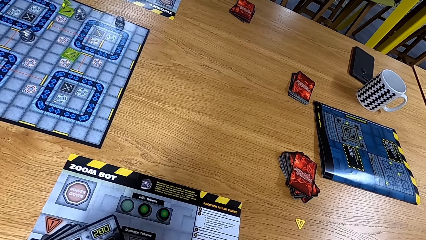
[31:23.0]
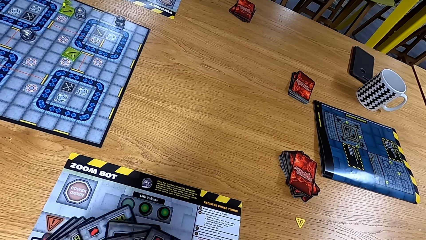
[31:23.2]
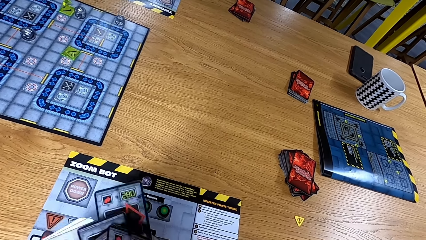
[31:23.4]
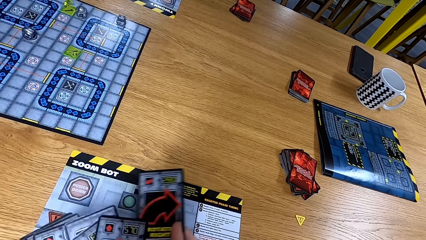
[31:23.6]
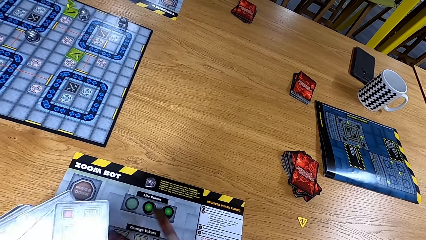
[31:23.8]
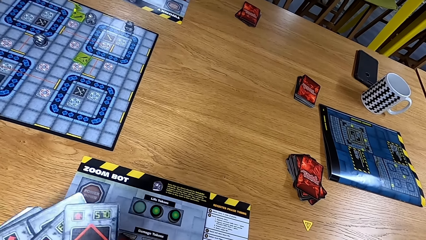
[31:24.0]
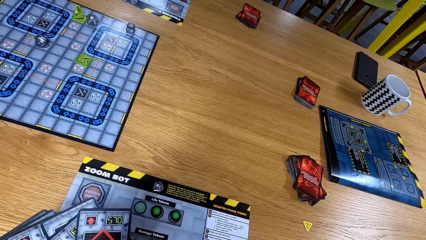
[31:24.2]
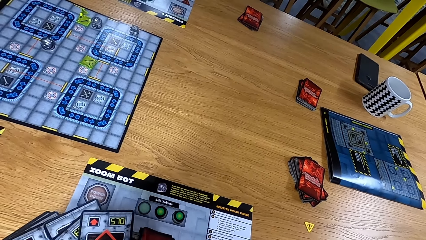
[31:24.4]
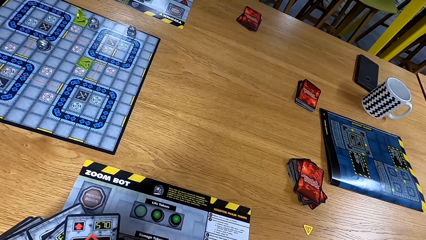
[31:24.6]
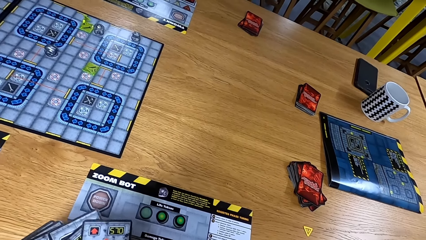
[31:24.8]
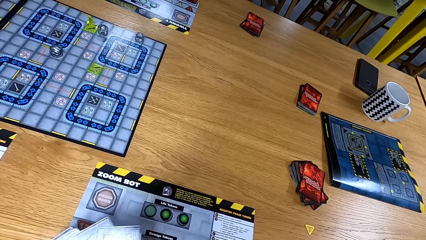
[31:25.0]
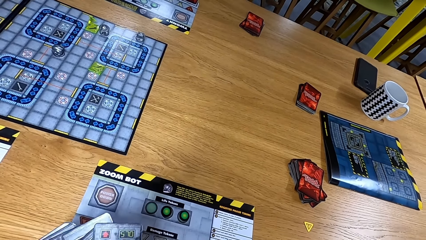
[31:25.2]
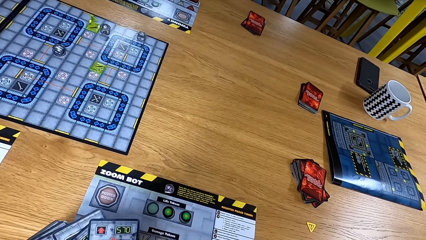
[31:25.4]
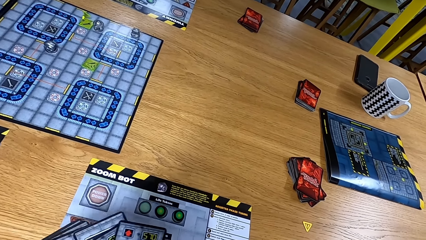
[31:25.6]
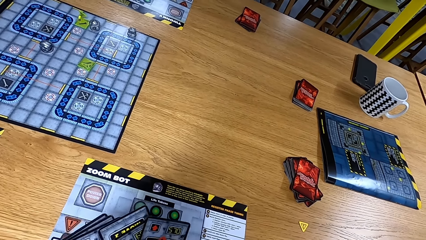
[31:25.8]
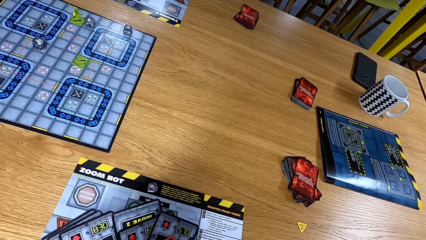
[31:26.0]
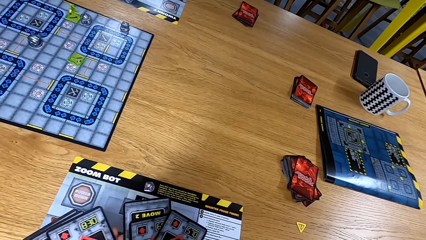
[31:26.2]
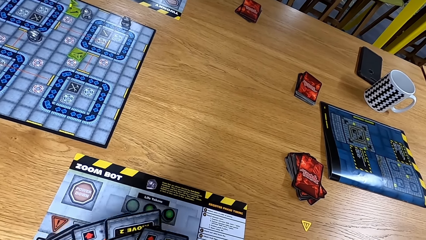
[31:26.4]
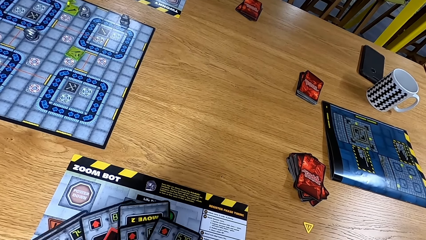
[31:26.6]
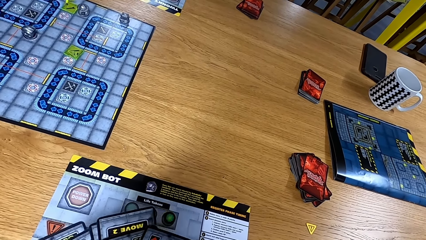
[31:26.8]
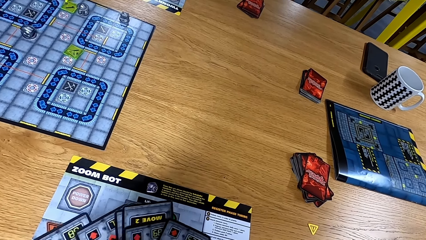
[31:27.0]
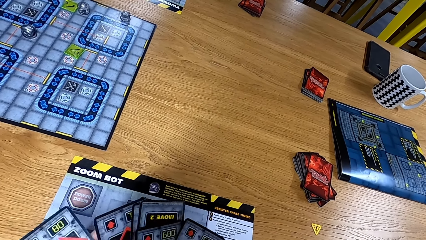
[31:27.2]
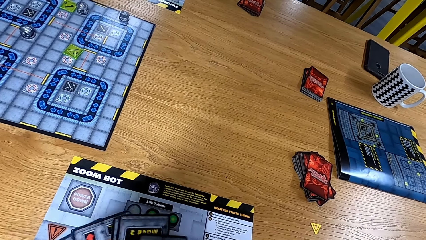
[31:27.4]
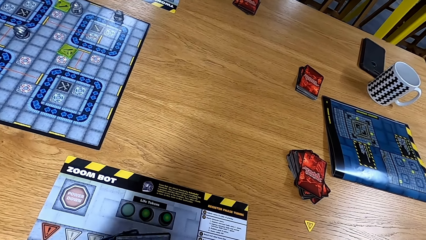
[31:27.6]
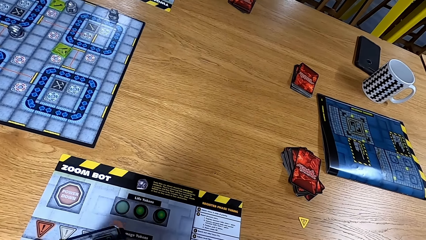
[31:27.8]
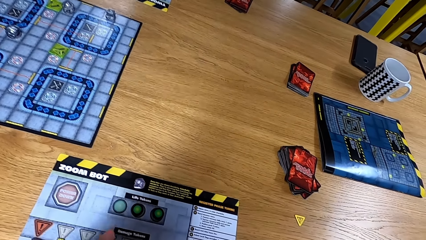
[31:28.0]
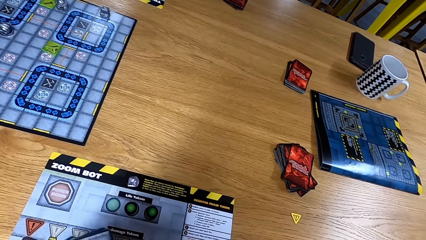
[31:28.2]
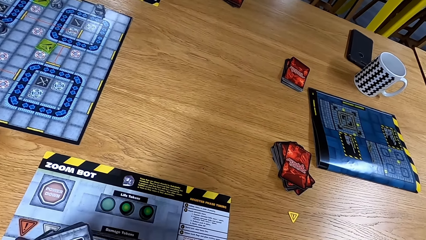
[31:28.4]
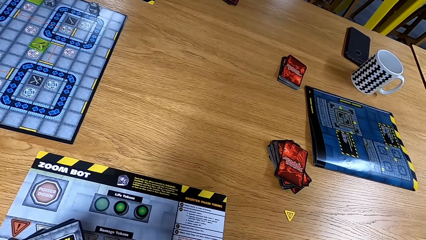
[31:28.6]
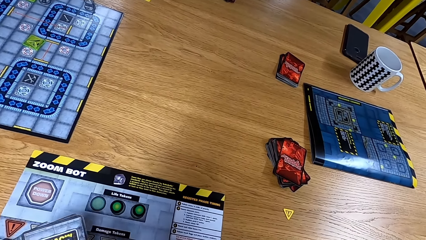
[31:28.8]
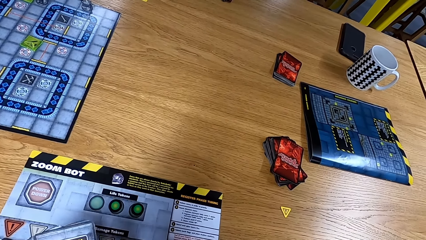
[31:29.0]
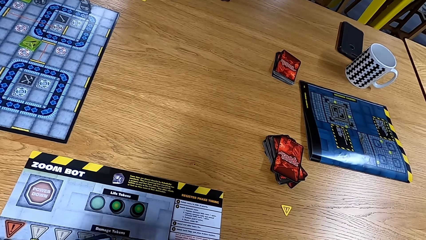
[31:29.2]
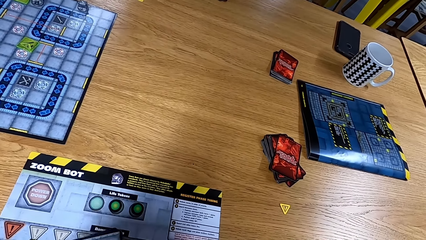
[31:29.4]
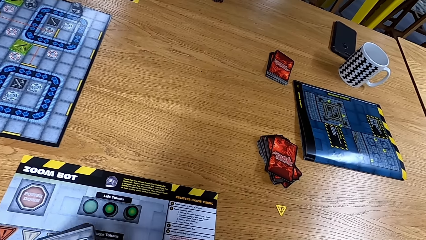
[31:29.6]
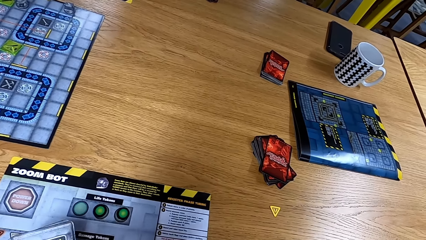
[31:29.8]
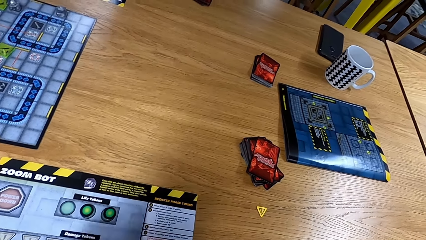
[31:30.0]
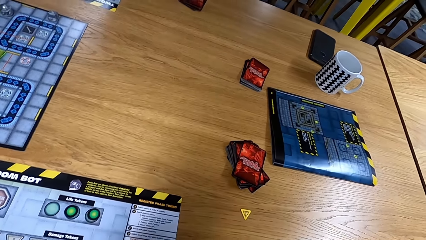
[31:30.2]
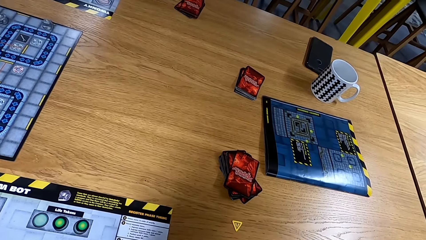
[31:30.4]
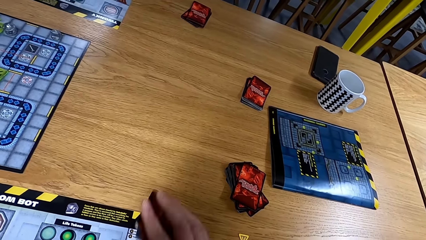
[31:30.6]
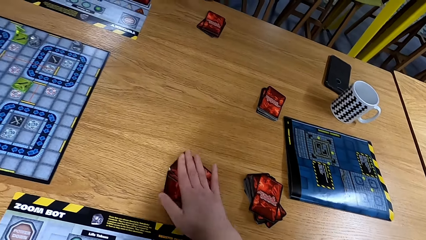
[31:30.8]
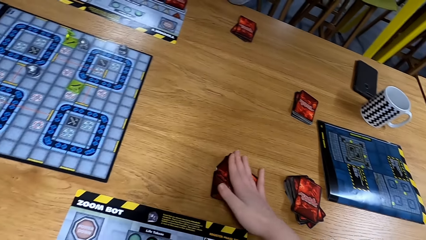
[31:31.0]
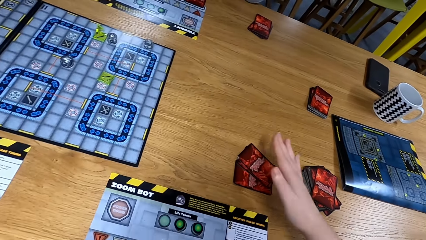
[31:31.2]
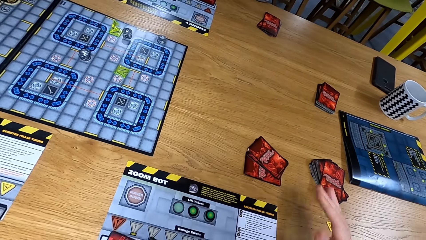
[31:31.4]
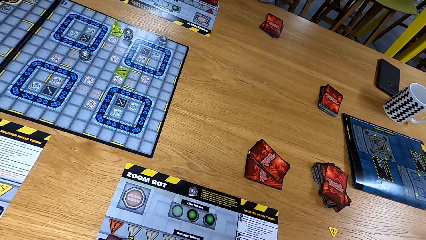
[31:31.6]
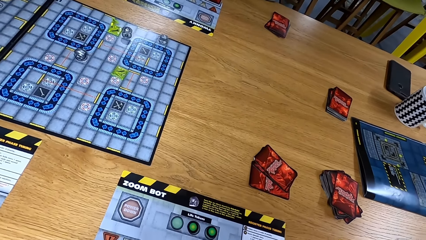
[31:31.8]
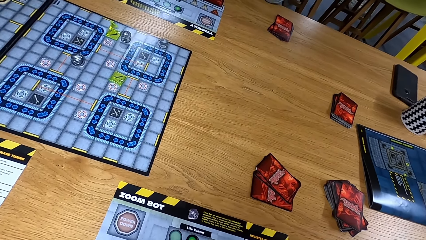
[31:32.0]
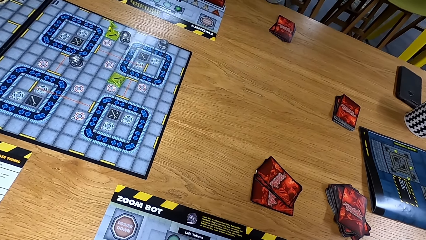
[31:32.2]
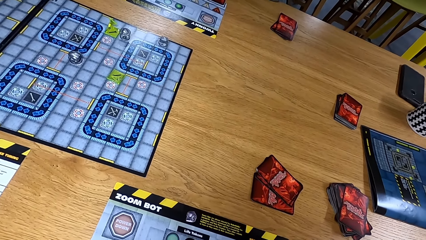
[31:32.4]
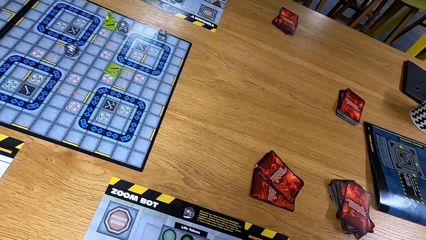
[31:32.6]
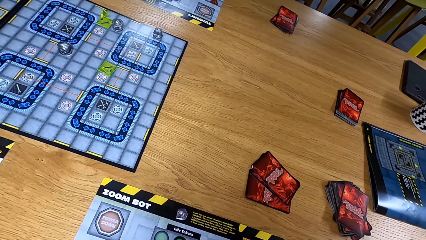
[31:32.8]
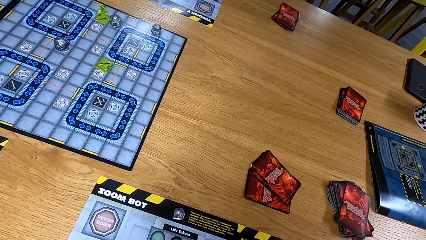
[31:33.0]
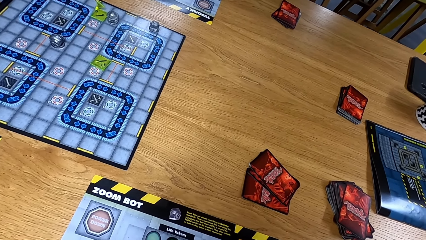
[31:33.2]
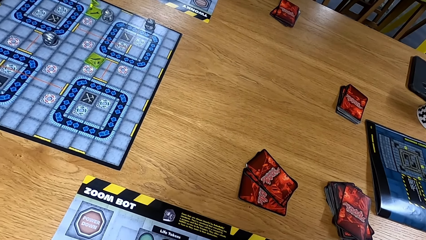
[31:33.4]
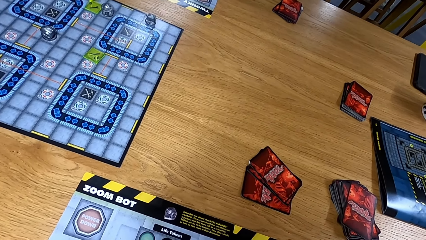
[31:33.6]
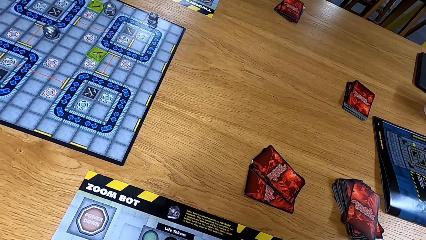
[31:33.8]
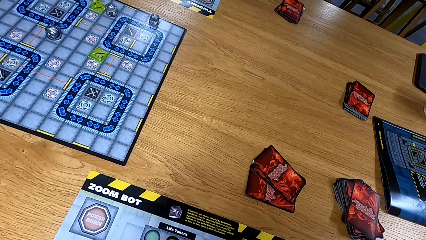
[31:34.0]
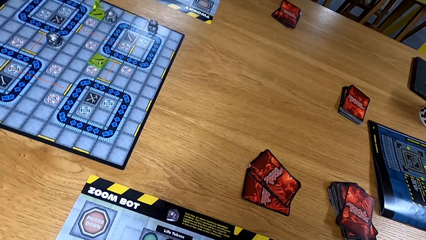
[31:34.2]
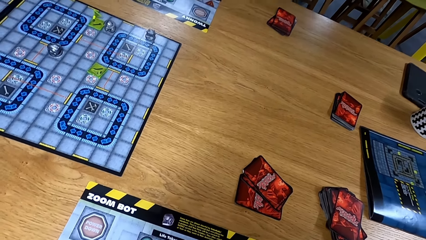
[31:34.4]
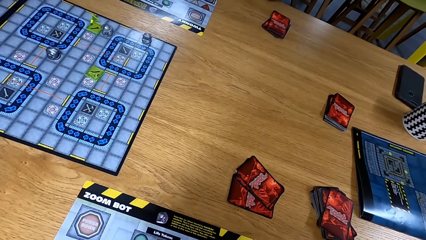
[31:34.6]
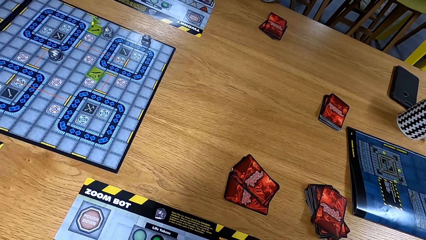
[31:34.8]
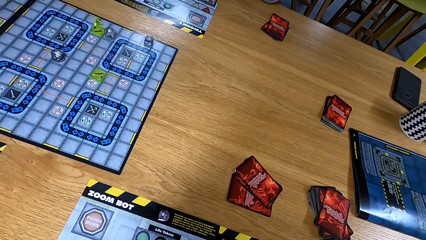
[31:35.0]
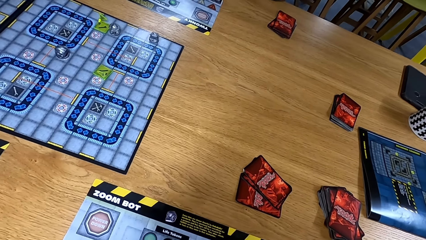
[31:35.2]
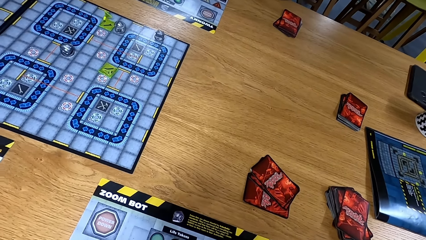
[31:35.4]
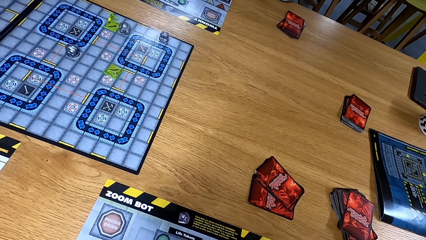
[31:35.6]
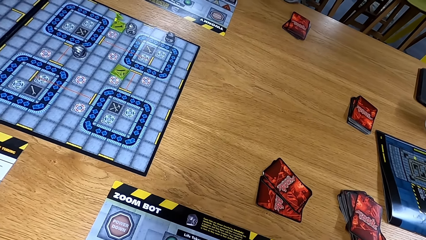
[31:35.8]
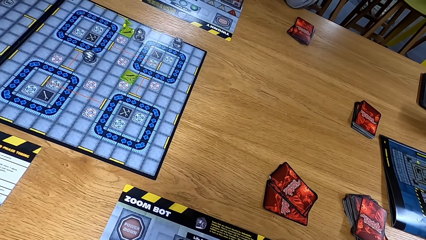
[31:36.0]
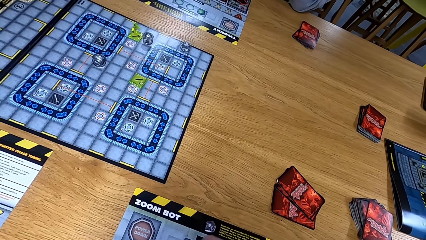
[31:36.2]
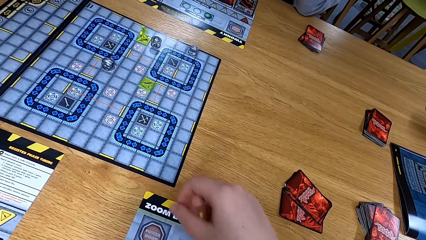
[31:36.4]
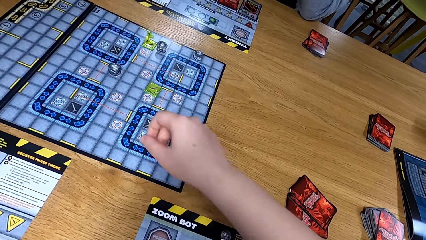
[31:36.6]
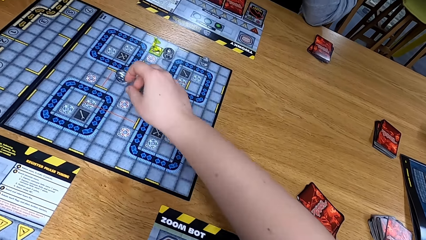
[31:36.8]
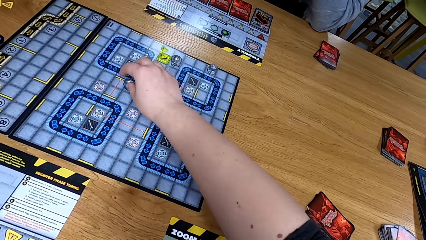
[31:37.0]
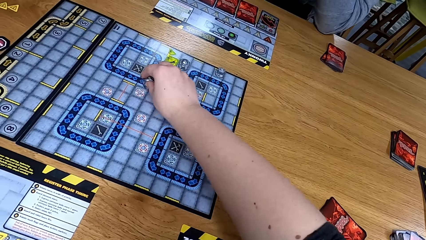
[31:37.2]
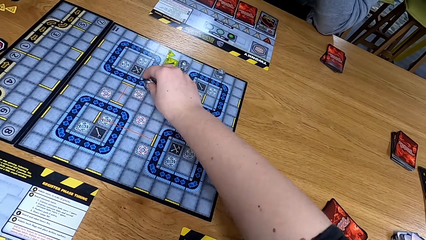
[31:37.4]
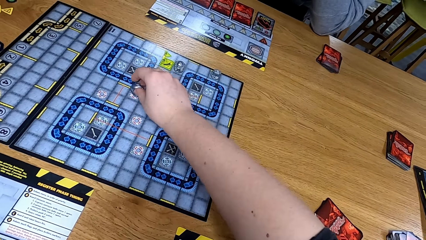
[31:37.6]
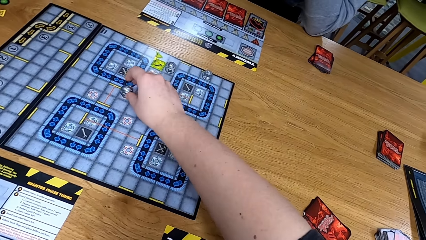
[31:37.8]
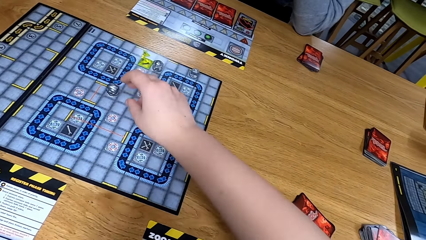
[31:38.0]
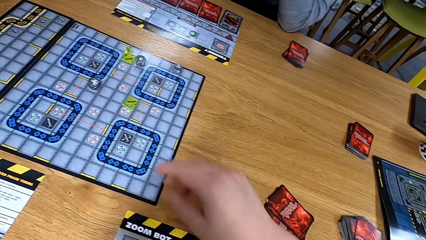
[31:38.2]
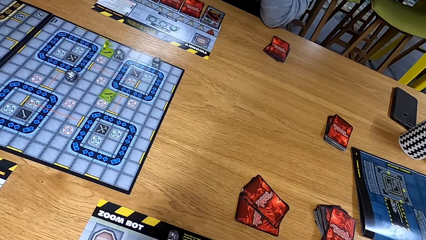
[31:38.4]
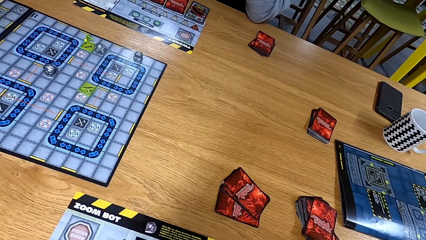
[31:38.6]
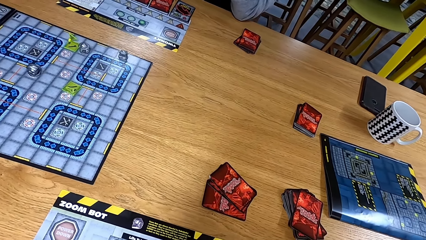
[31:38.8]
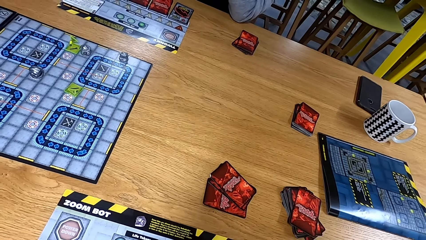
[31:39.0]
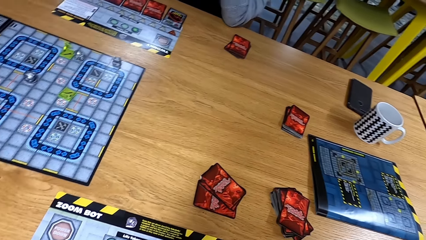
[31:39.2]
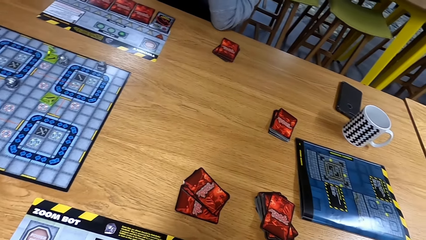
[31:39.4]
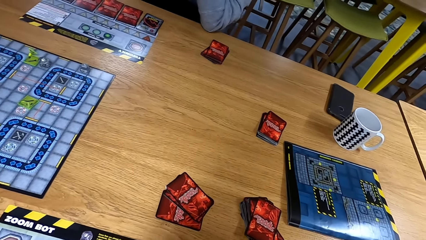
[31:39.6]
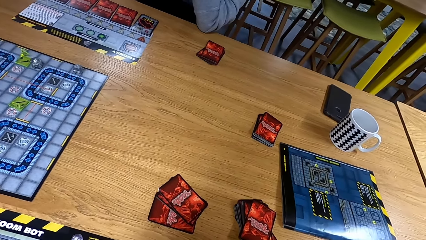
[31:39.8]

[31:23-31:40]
The camera wearer puts cards down. They look at the table. They move a dice.
